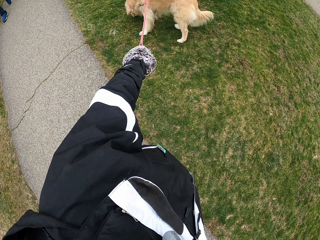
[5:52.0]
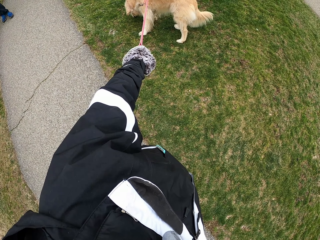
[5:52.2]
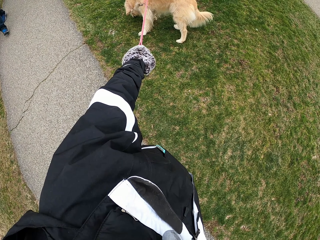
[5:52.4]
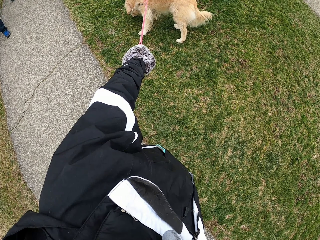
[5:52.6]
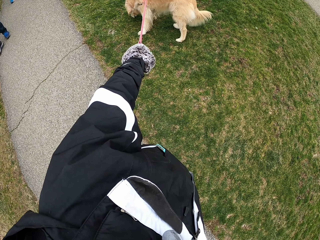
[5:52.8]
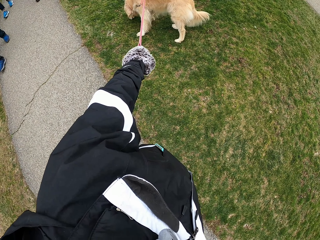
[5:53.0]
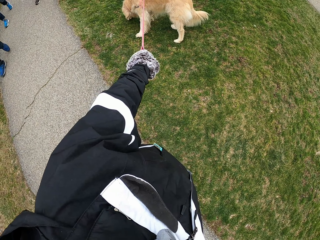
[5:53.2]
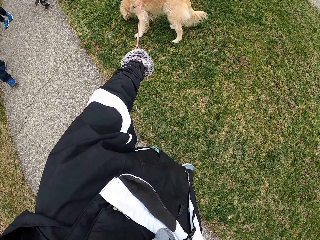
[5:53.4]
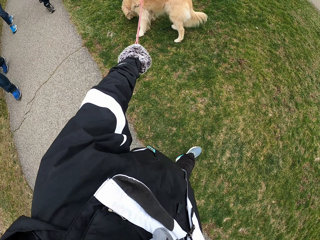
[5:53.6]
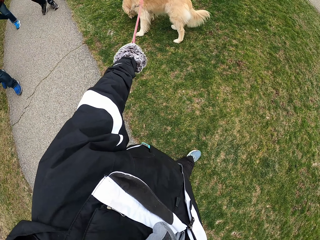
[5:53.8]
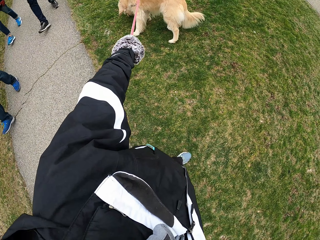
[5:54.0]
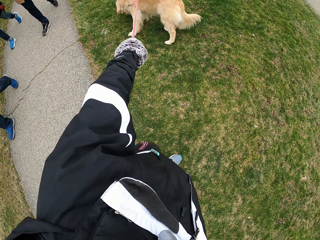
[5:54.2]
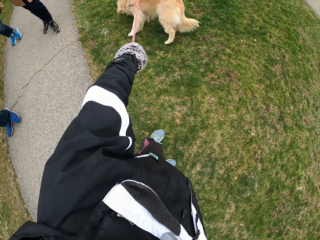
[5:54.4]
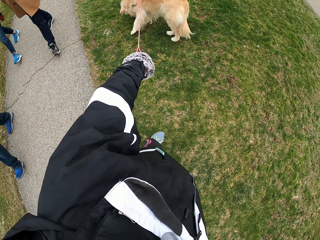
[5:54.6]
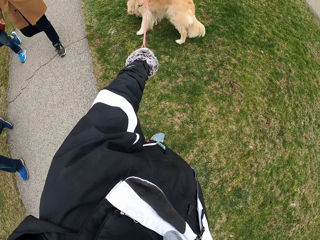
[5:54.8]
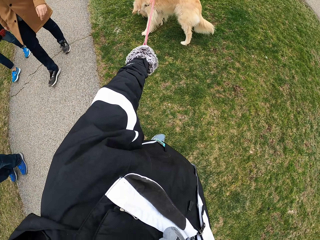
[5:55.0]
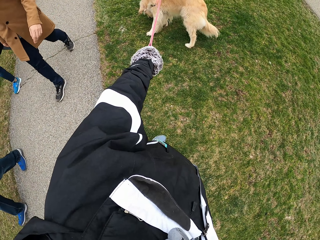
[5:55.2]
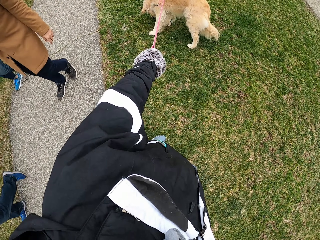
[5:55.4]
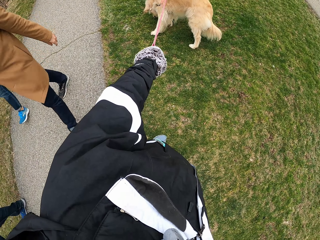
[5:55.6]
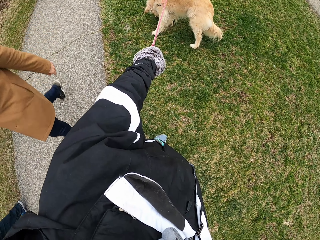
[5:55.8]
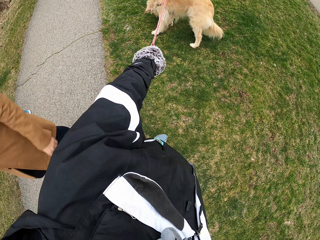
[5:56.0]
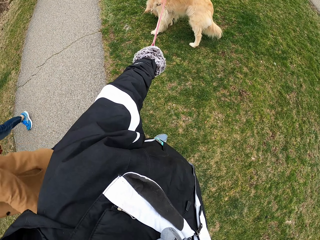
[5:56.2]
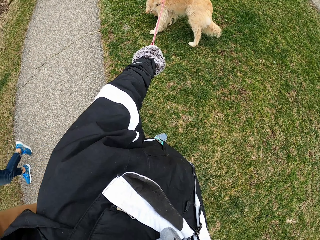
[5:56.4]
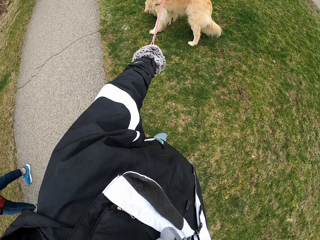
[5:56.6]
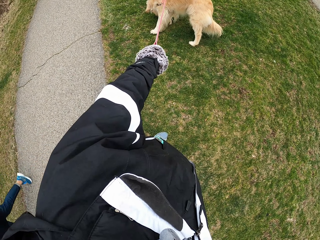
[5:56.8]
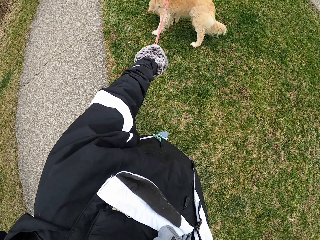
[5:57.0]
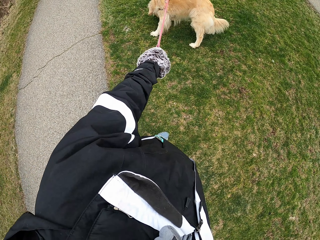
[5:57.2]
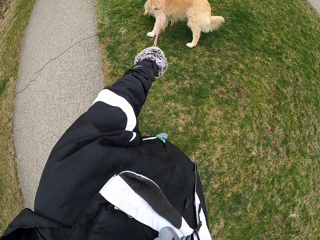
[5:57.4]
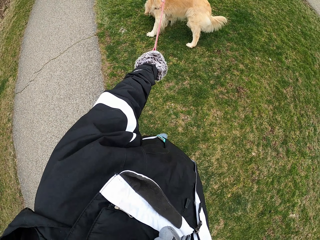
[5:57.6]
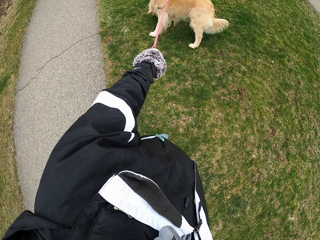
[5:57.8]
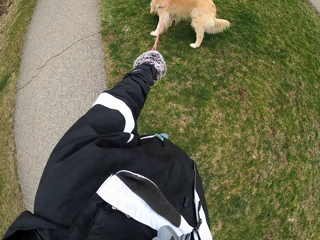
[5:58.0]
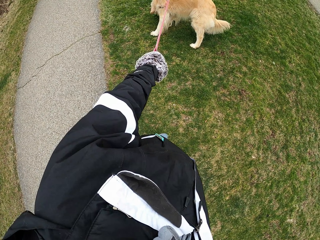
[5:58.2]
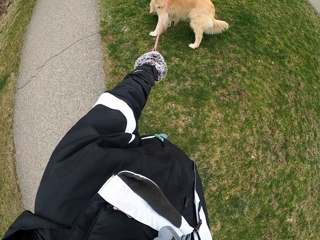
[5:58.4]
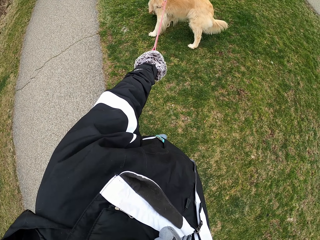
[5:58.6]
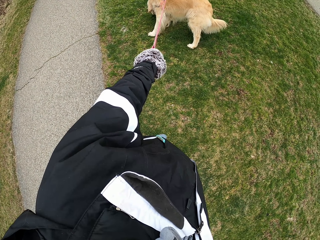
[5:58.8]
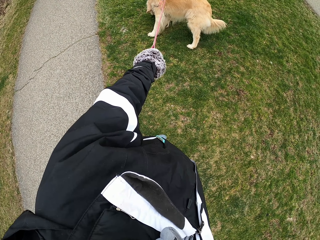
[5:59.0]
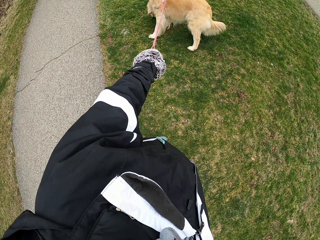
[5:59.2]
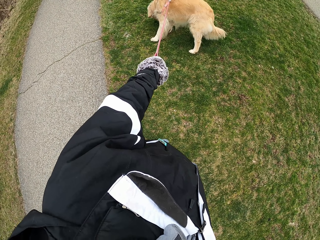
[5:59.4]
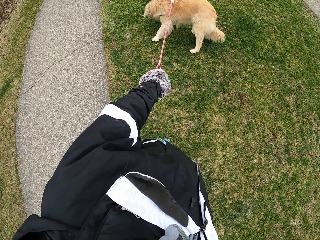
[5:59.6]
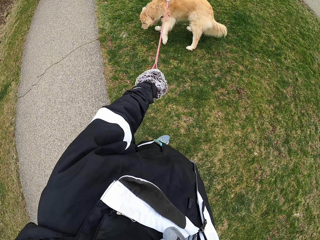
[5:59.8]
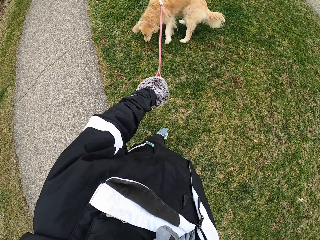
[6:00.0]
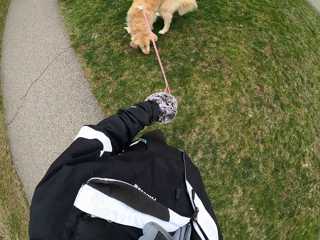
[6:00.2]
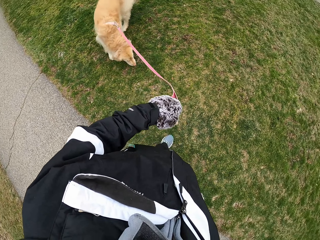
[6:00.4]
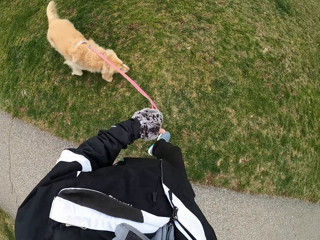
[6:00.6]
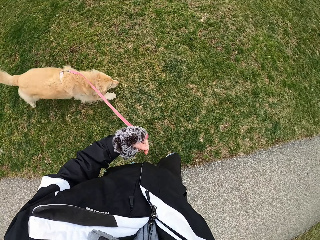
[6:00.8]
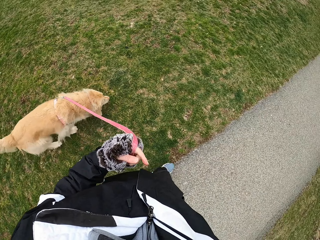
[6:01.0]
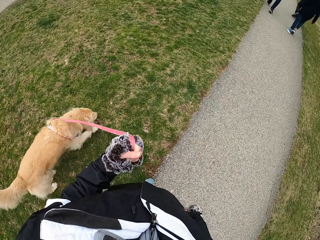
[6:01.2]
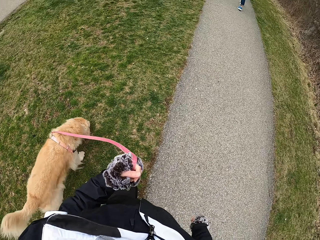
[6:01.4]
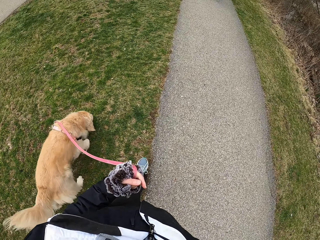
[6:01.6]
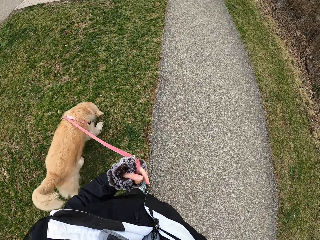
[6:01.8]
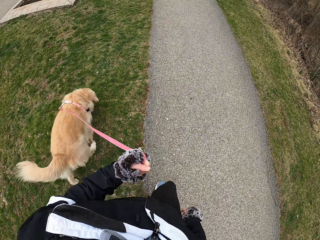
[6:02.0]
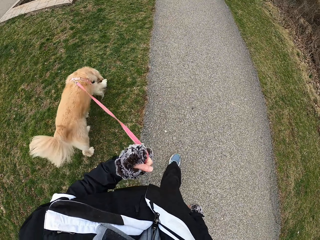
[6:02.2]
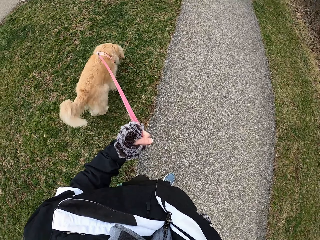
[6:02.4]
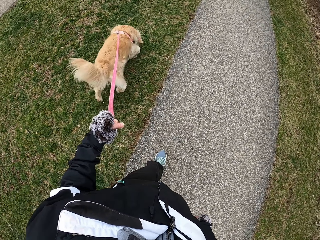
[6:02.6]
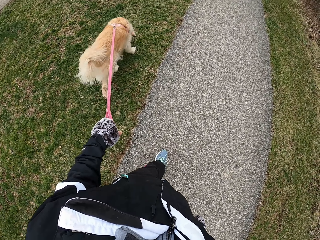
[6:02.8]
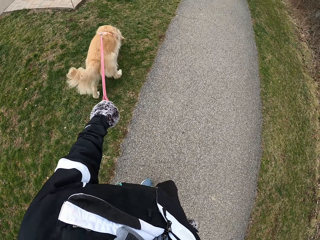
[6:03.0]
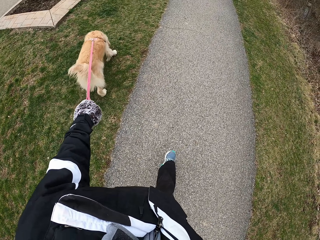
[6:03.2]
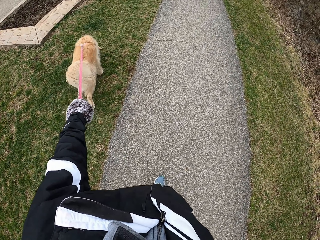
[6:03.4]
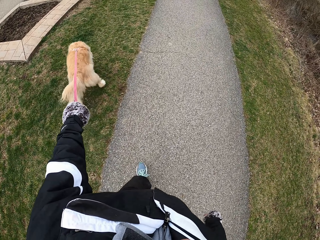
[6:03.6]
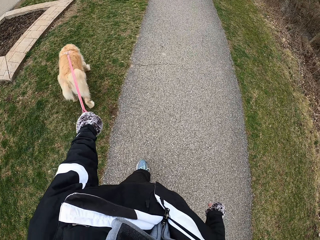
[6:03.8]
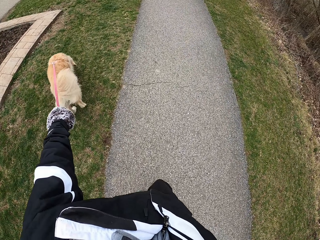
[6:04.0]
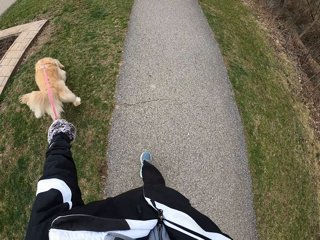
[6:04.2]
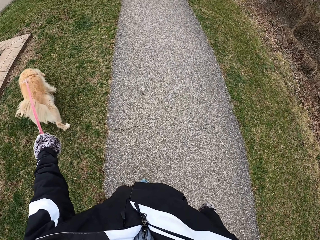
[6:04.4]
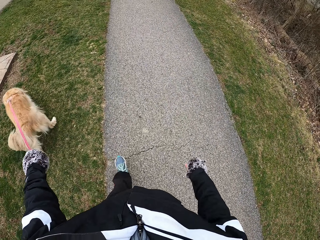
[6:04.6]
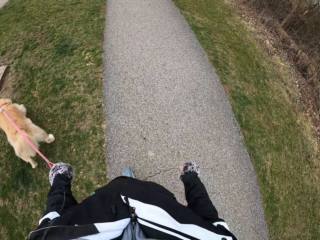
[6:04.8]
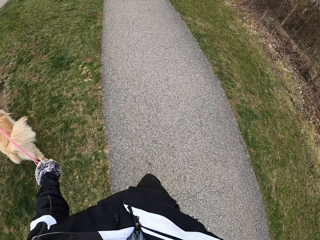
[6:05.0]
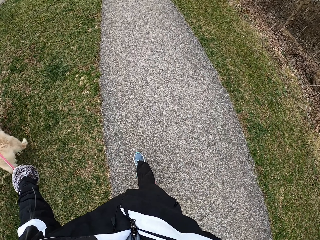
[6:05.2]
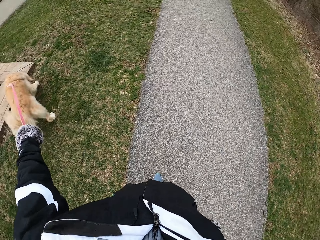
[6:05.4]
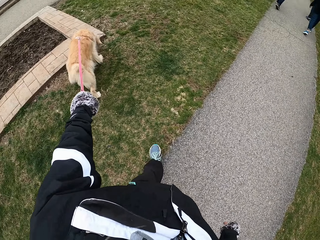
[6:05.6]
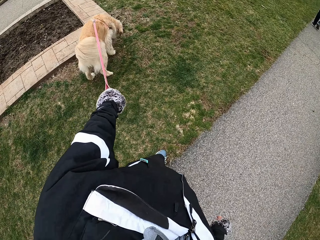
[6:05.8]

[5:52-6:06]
The camera wearer walks on the road with the dog.

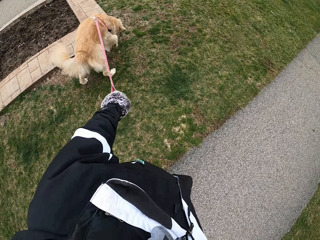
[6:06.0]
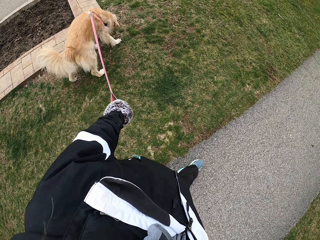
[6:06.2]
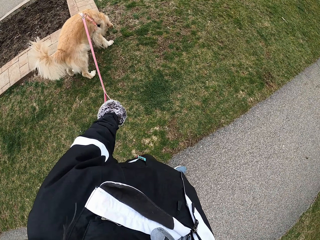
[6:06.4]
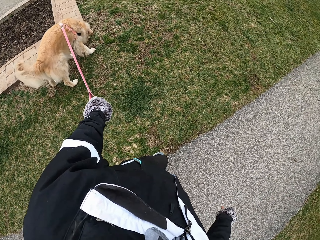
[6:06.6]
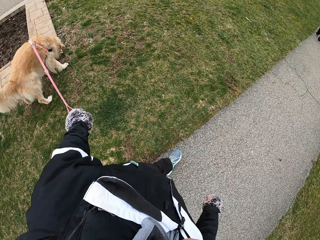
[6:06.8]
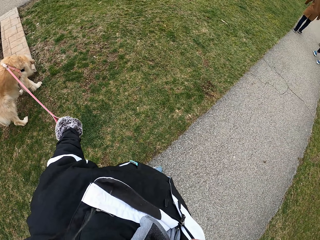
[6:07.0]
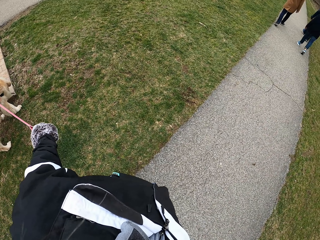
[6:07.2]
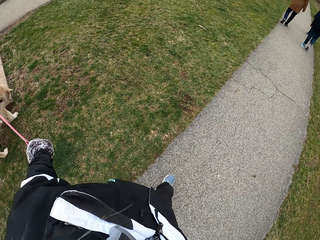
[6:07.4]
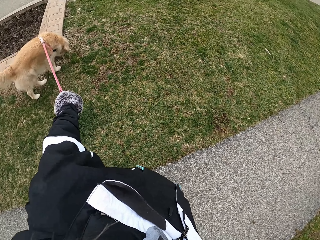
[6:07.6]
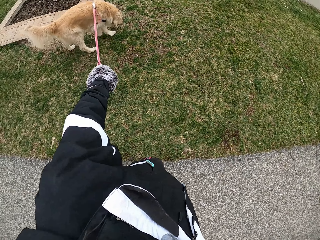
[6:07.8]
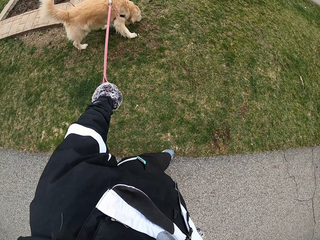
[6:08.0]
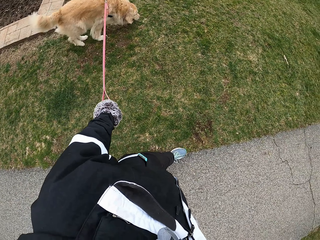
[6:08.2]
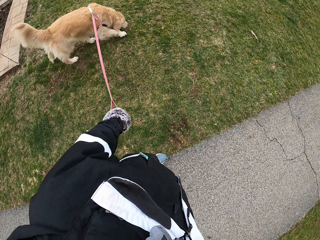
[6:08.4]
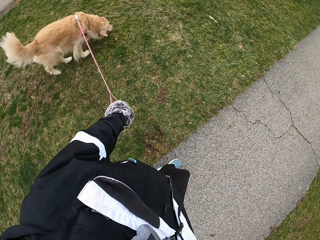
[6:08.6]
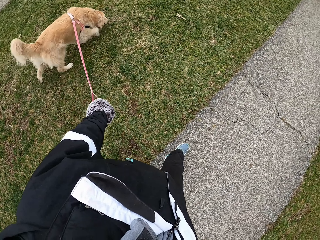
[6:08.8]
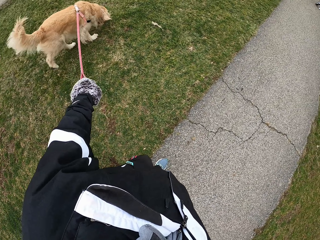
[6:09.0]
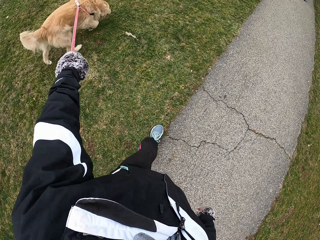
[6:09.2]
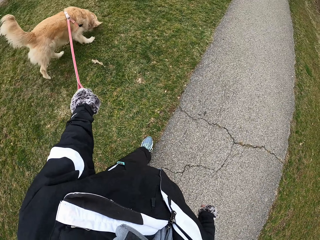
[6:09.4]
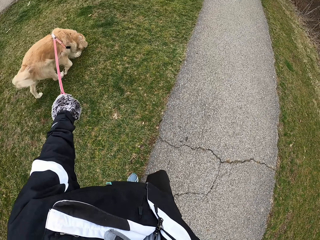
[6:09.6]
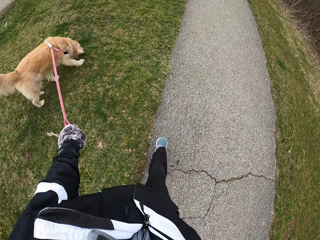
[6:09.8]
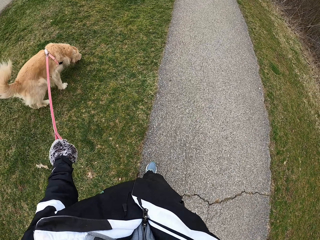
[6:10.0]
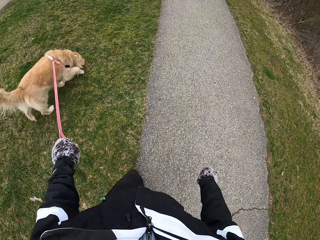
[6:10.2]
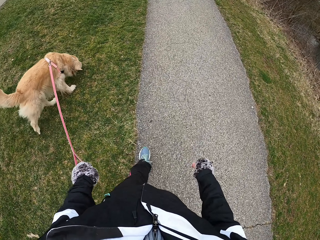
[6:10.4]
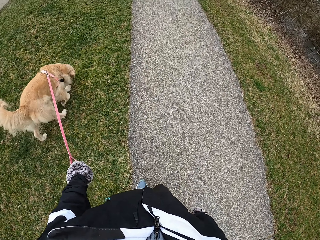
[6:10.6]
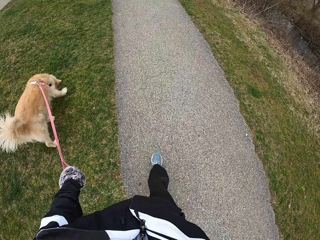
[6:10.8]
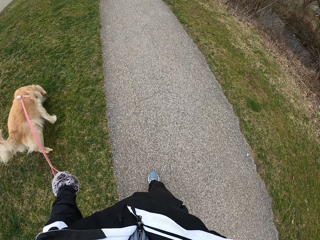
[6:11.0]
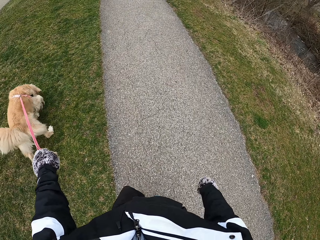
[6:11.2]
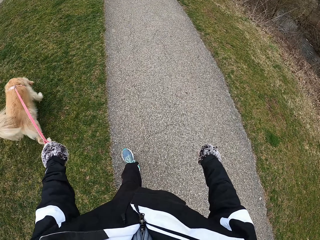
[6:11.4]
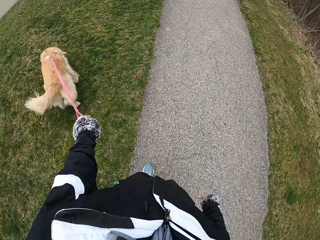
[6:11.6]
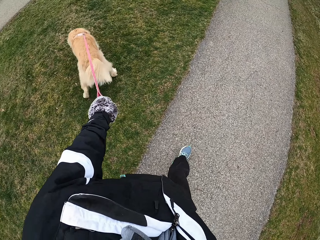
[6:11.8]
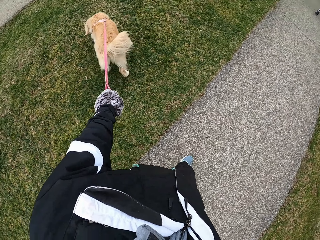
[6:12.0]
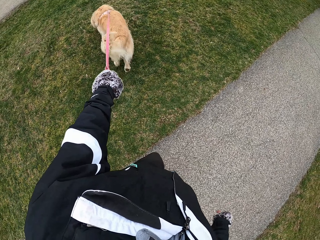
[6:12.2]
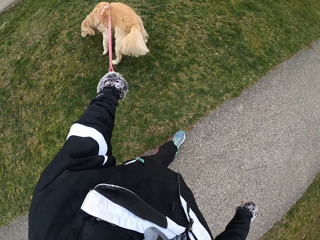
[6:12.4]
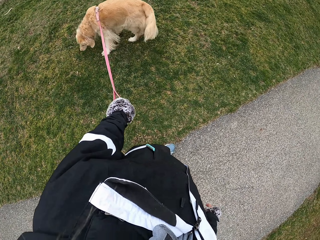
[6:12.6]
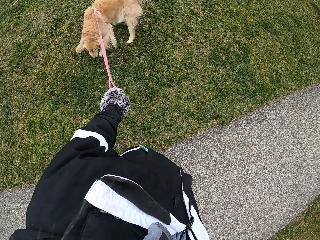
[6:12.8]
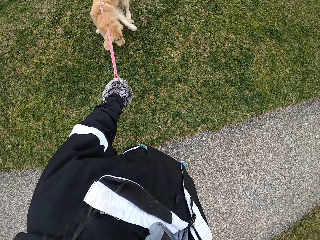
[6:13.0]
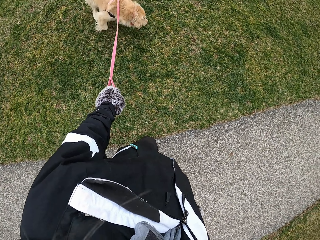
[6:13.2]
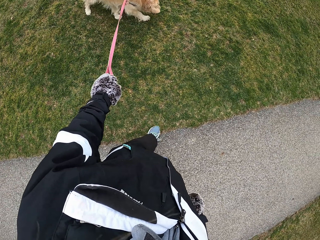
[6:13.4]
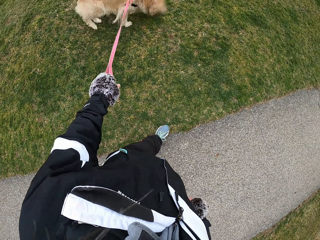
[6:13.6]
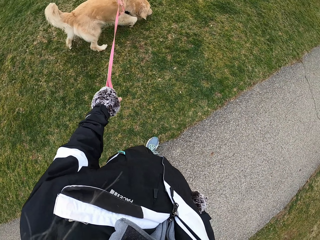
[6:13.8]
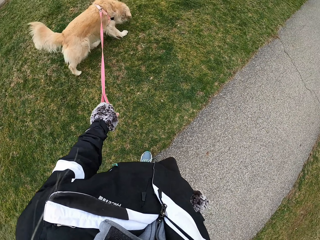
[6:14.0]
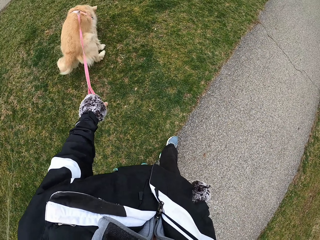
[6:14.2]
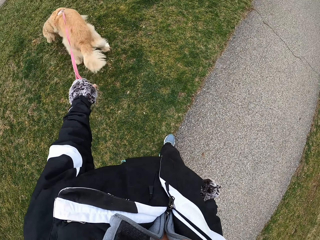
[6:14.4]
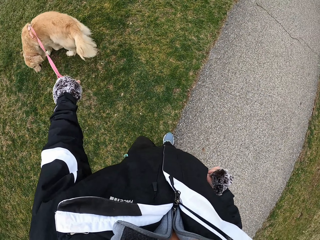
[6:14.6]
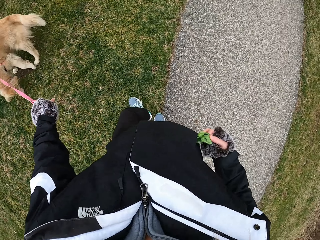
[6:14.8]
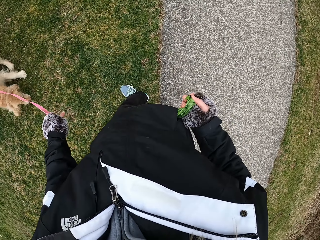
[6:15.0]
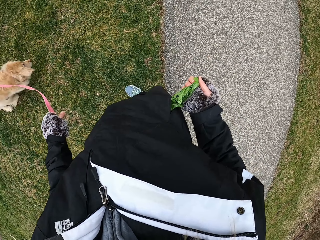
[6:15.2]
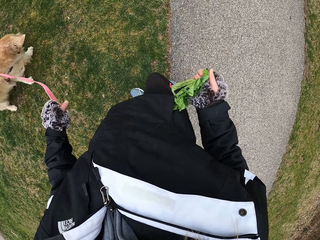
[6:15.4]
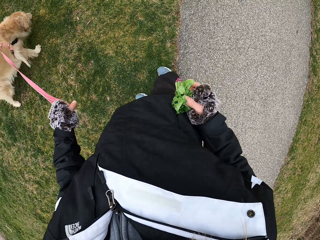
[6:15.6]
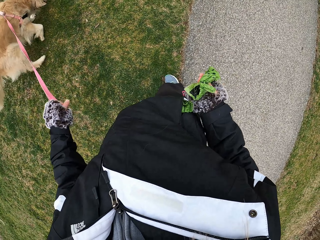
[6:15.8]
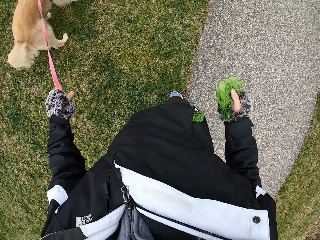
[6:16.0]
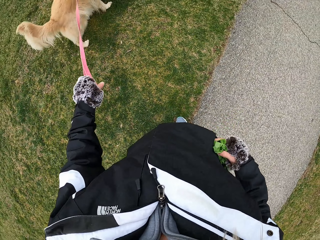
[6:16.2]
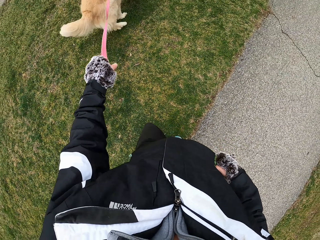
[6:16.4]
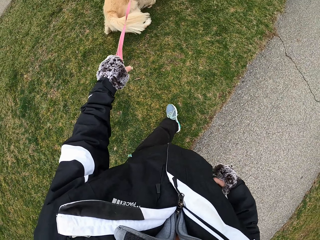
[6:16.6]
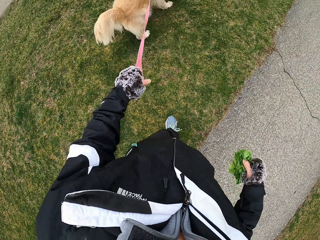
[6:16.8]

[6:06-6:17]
The camera wearer removes a polythene bag or paper from the pocket.
